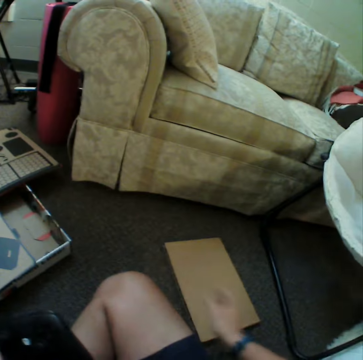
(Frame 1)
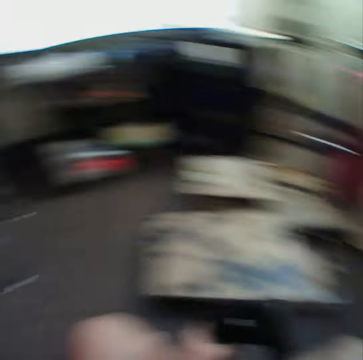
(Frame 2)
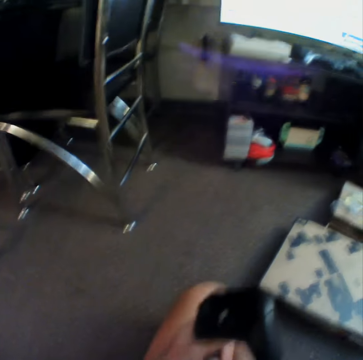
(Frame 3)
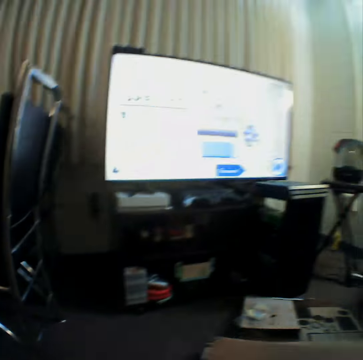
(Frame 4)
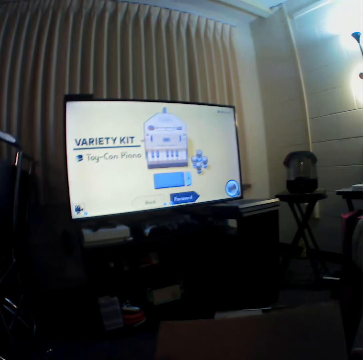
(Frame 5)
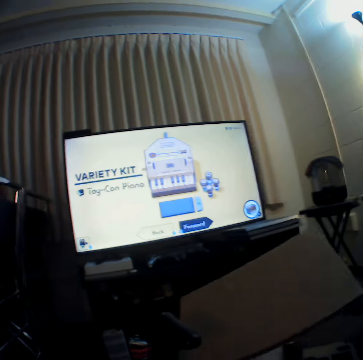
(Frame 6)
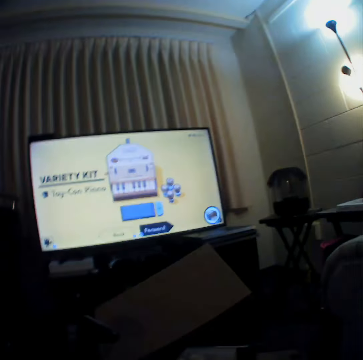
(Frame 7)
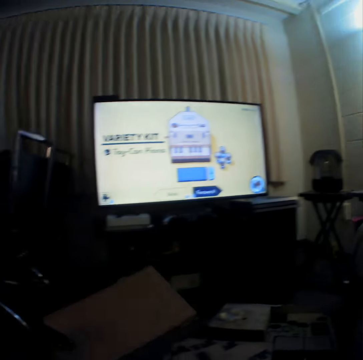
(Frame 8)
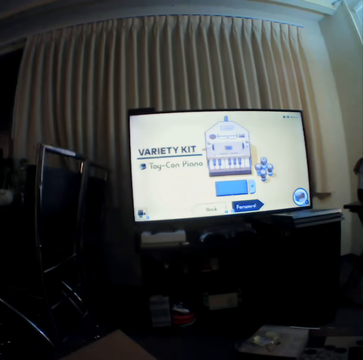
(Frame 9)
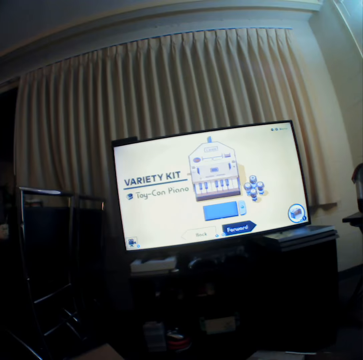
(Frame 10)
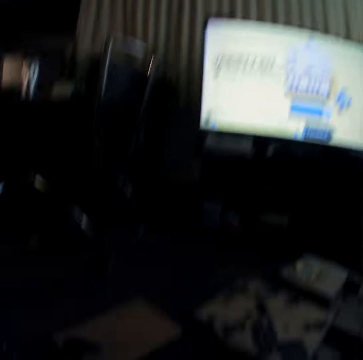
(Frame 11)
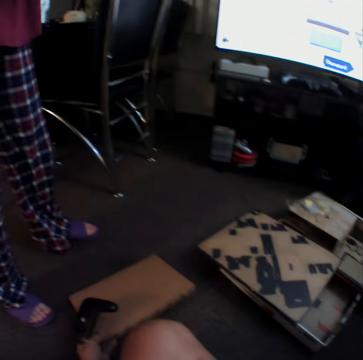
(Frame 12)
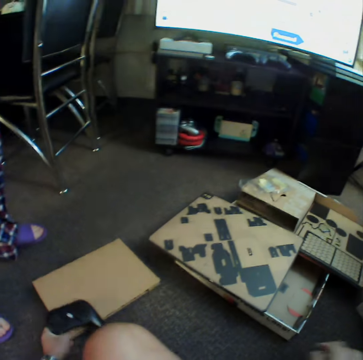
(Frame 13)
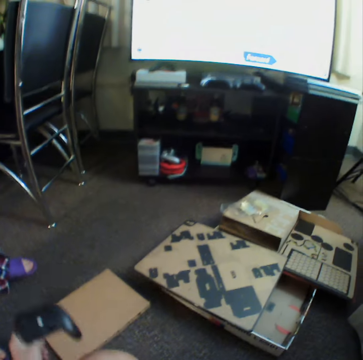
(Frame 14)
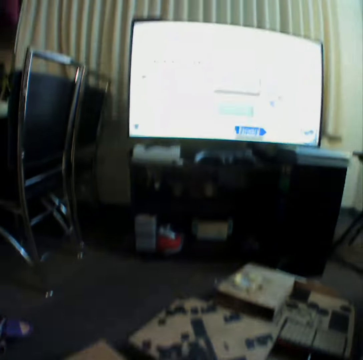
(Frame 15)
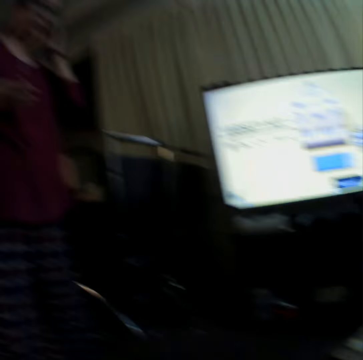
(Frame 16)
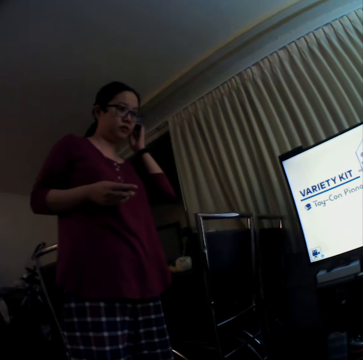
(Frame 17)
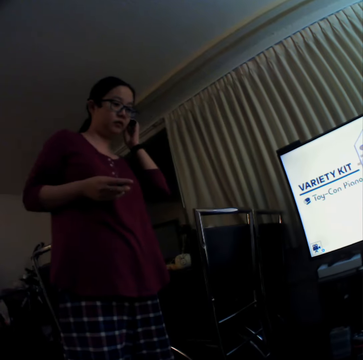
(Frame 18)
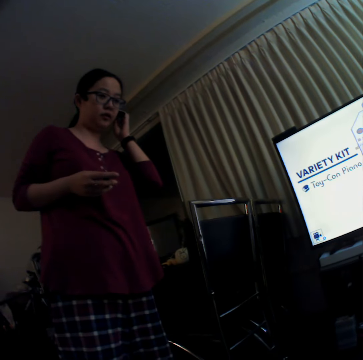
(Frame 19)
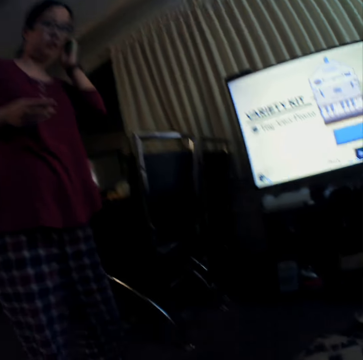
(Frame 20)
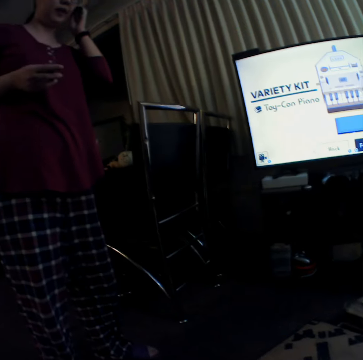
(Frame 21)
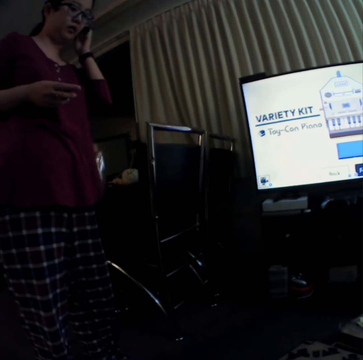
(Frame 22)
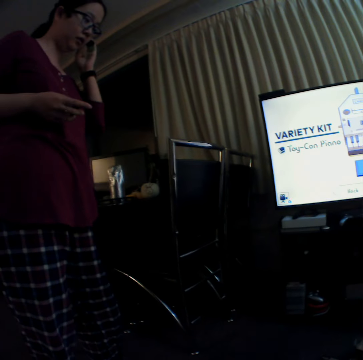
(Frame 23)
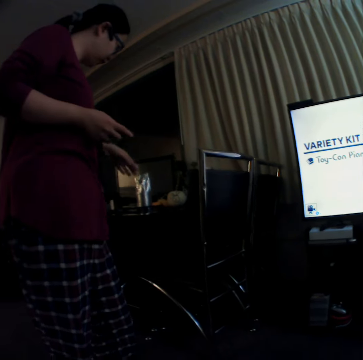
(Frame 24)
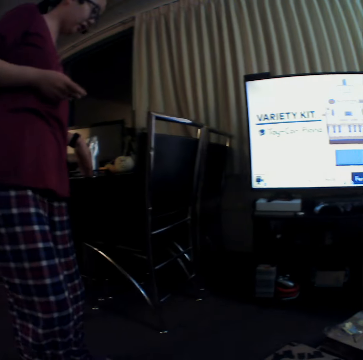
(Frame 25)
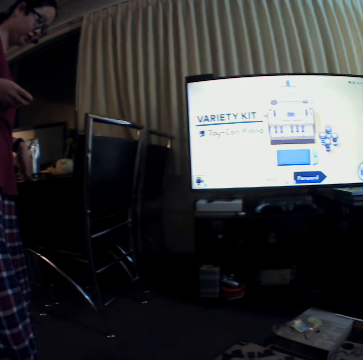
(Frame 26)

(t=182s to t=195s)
The camera wearer picks up a carton on the floor. They put down the carton. A woman adjusts a camera.

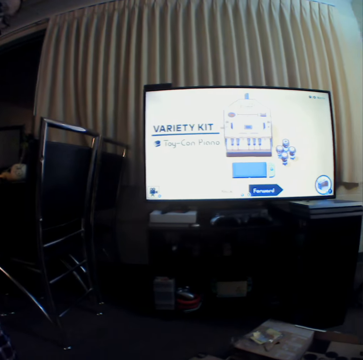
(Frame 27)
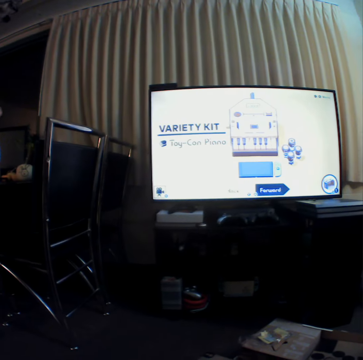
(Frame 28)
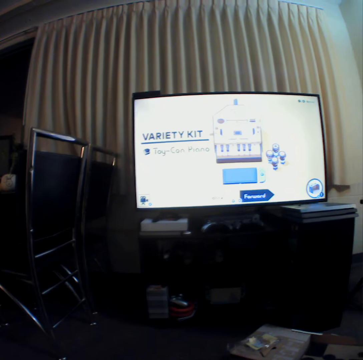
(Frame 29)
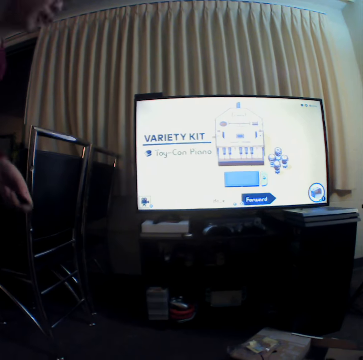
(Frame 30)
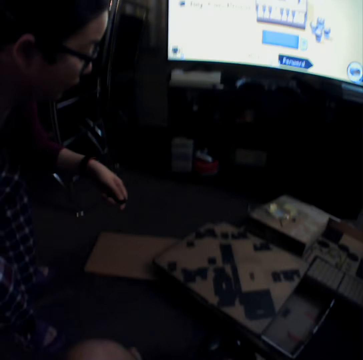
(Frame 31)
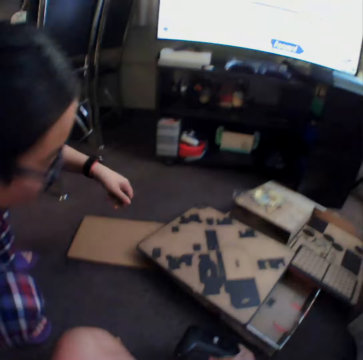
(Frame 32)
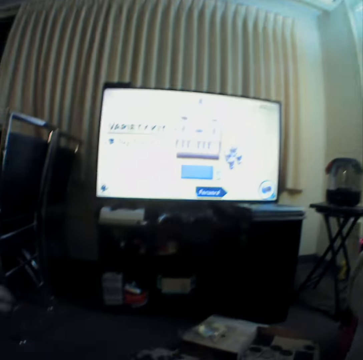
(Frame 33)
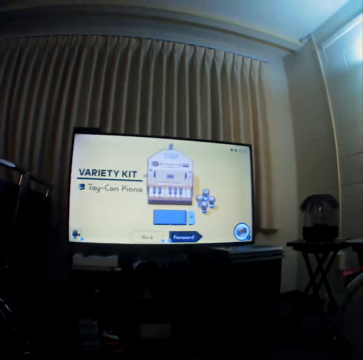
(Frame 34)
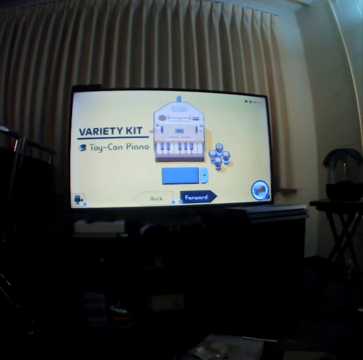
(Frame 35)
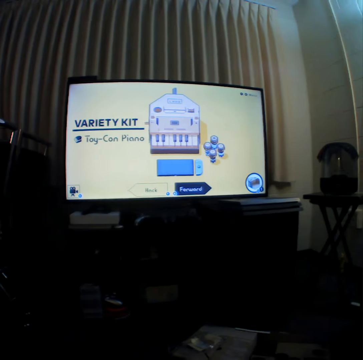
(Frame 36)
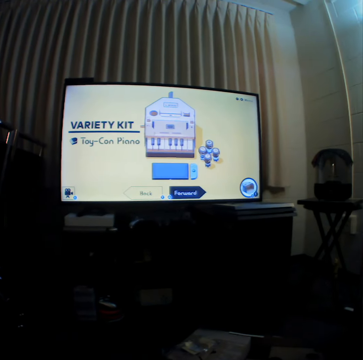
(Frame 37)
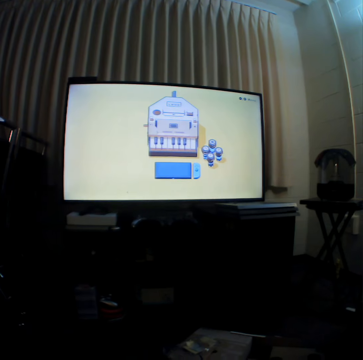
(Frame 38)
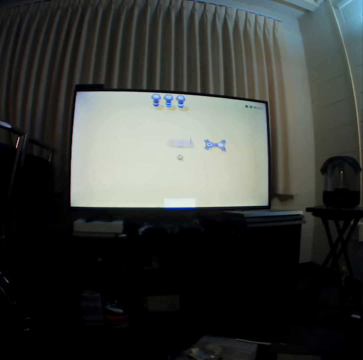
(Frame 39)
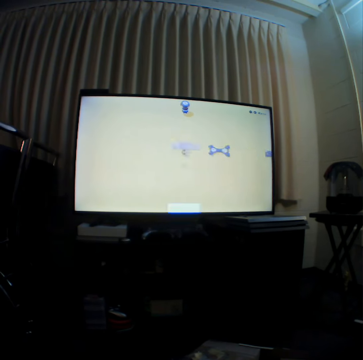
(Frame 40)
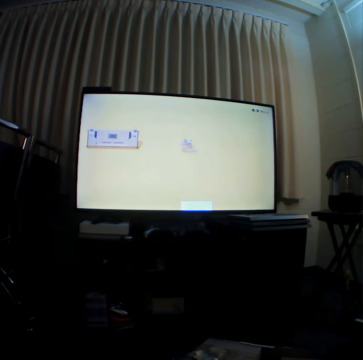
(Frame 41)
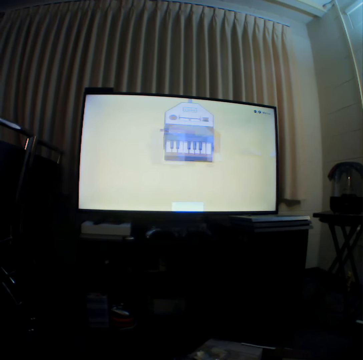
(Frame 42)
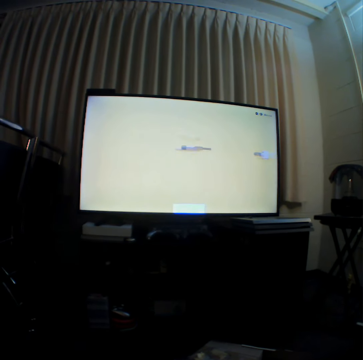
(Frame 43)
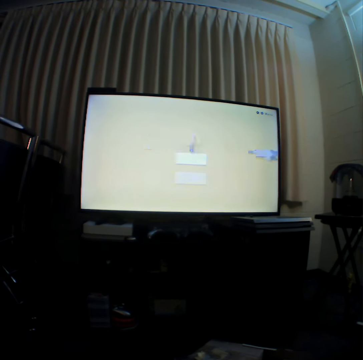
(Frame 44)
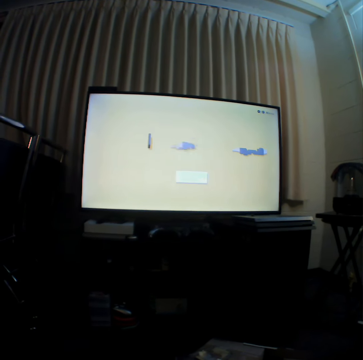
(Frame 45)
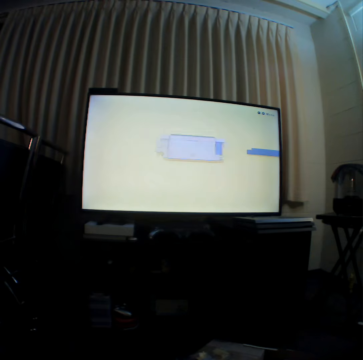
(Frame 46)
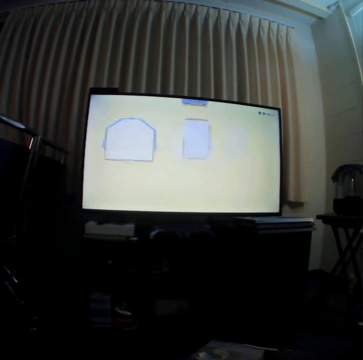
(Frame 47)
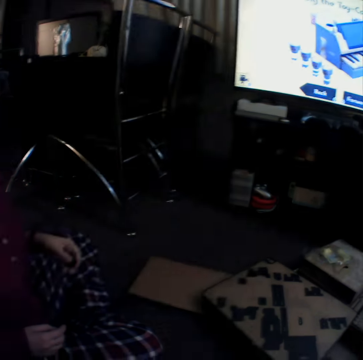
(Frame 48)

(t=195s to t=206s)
A woman sits on the floor. The camera wearer operates a television.

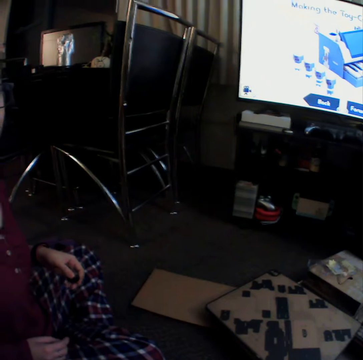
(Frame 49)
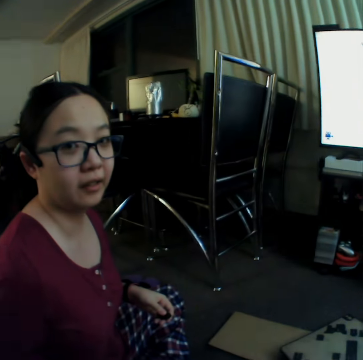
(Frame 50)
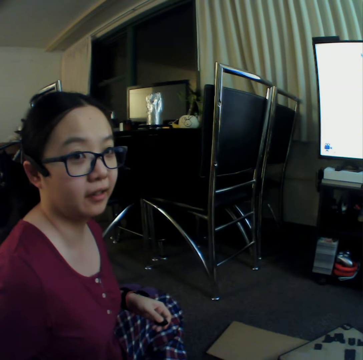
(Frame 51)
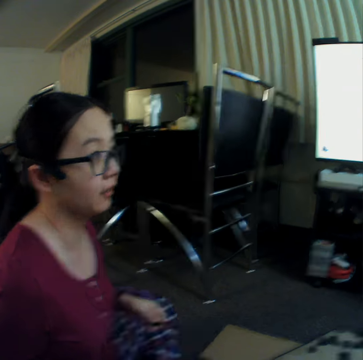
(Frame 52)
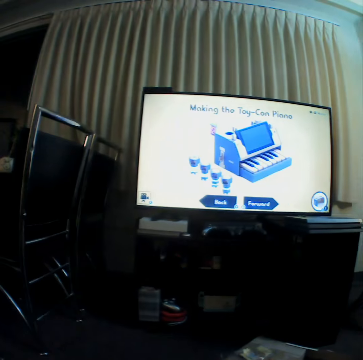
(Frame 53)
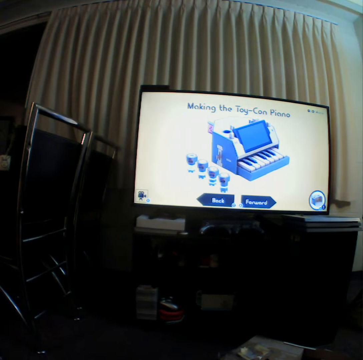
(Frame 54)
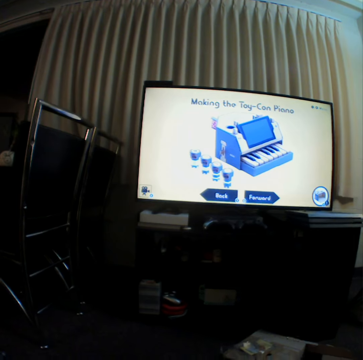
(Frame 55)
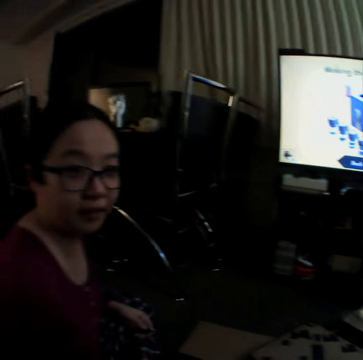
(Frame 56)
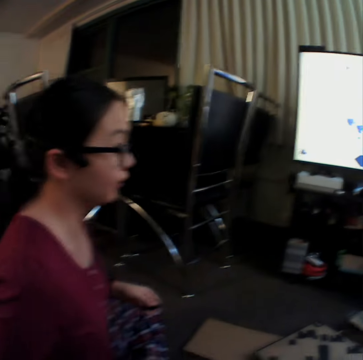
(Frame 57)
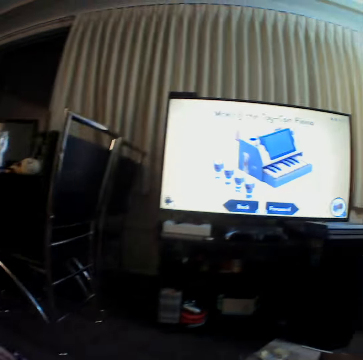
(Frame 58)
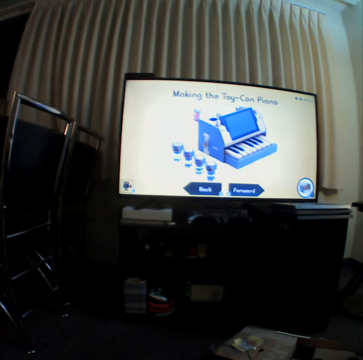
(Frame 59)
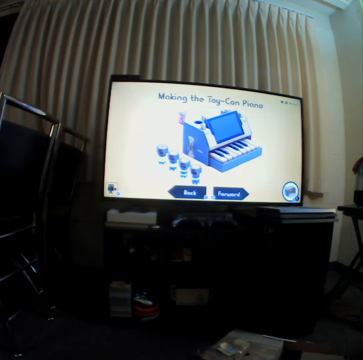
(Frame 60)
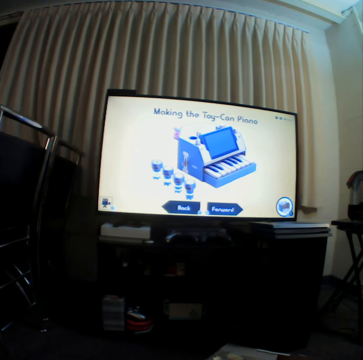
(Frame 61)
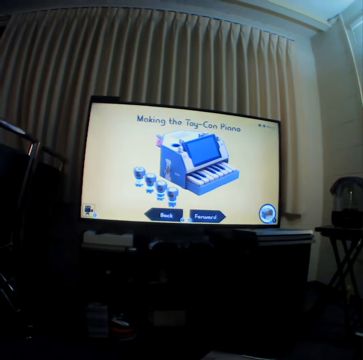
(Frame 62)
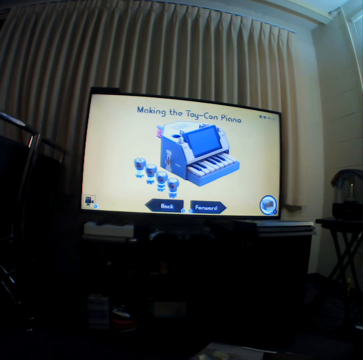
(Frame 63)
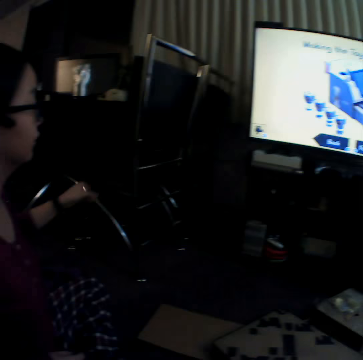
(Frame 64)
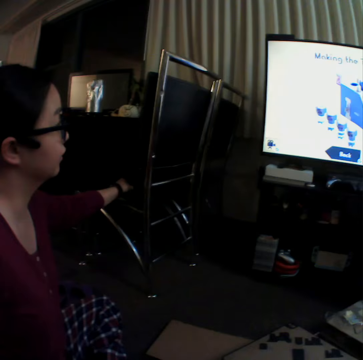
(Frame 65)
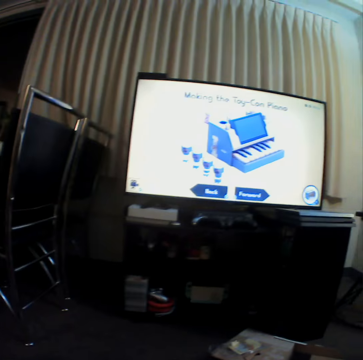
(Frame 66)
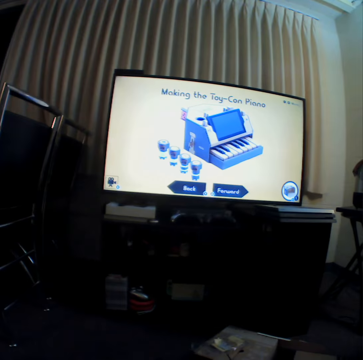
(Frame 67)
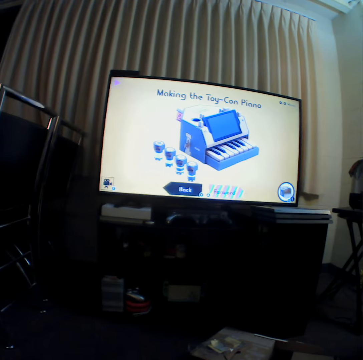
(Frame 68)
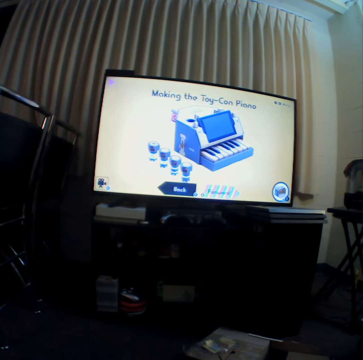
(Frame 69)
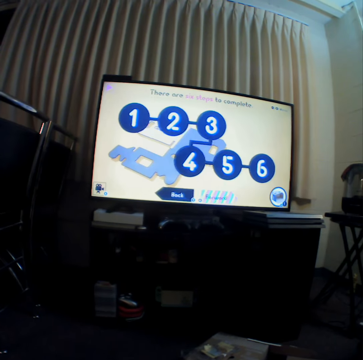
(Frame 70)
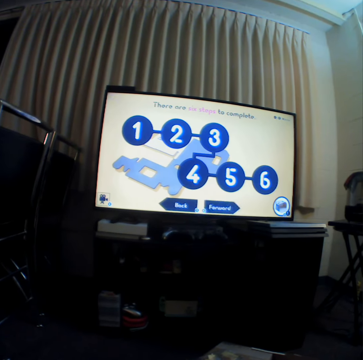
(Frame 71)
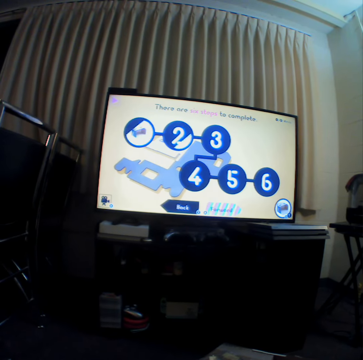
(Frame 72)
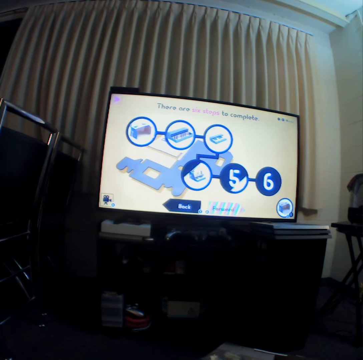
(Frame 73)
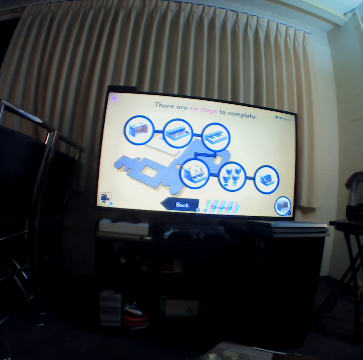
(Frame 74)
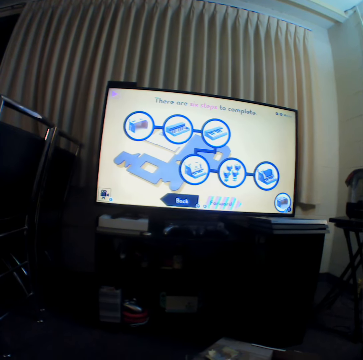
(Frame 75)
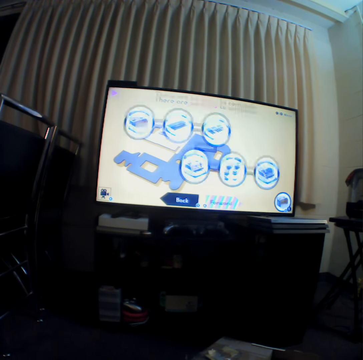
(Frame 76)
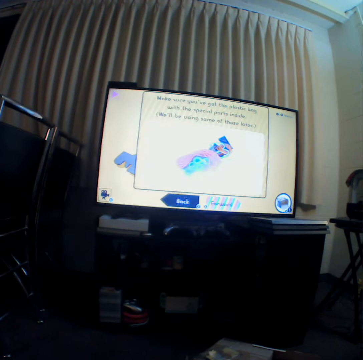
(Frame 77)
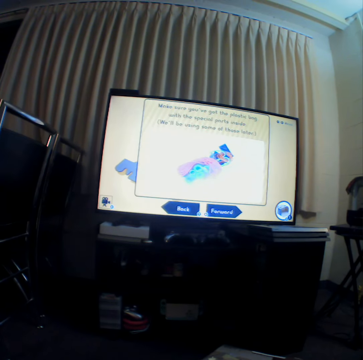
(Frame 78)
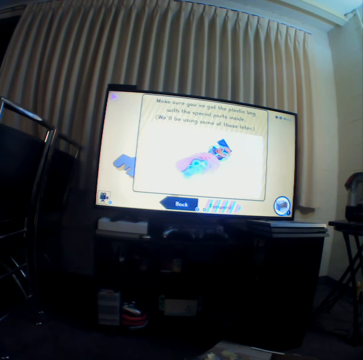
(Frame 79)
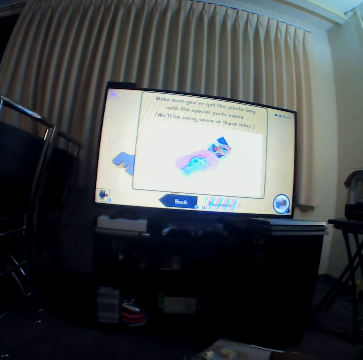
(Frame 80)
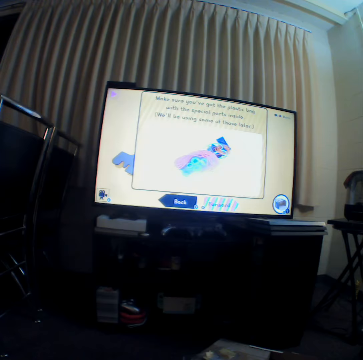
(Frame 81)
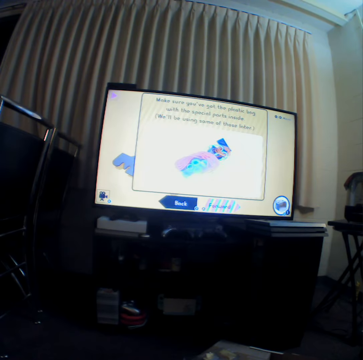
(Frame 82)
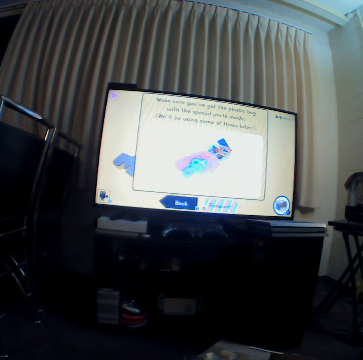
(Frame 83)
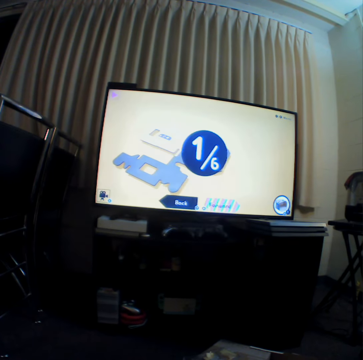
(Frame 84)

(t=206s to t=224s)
The camera wearer shows a presentation. They watch the television.
